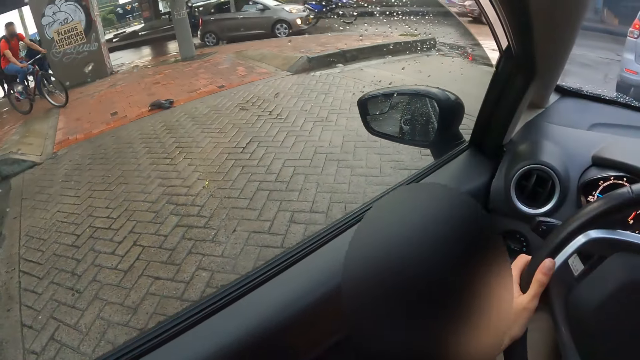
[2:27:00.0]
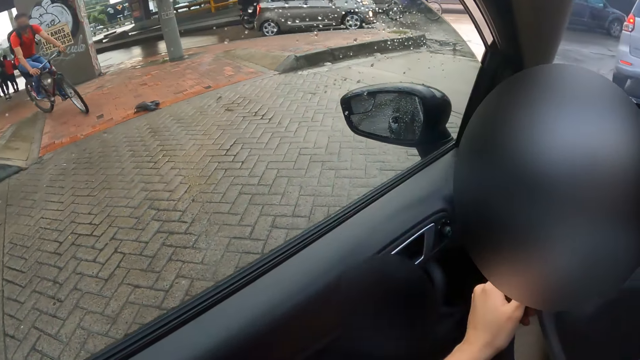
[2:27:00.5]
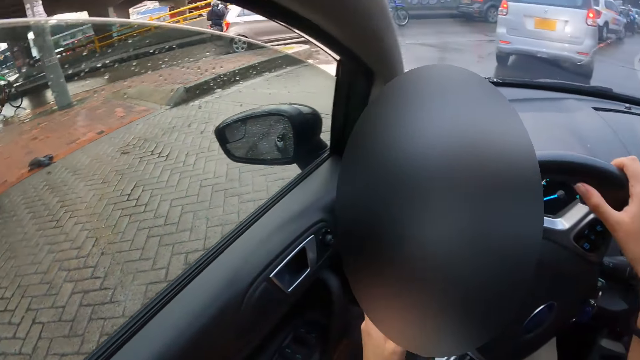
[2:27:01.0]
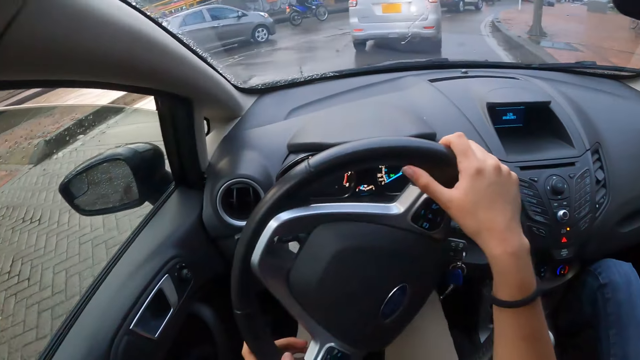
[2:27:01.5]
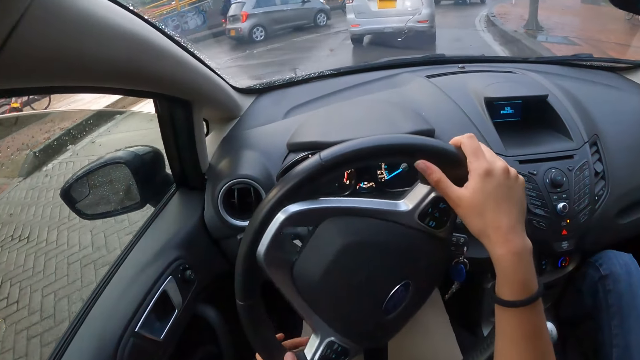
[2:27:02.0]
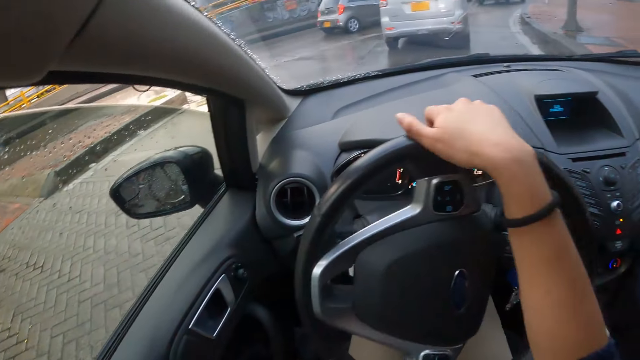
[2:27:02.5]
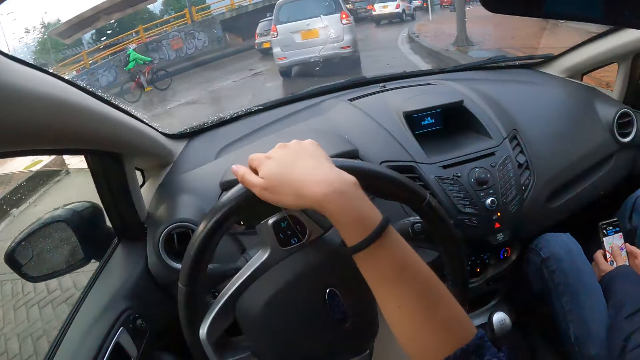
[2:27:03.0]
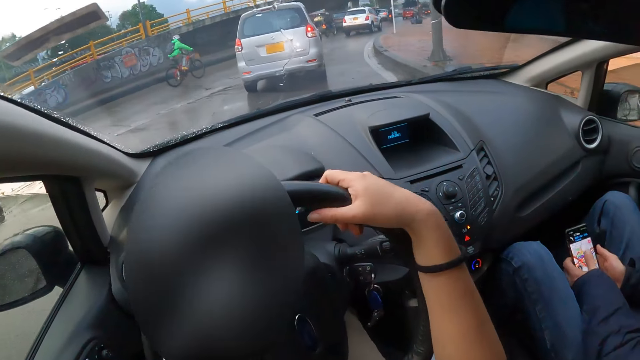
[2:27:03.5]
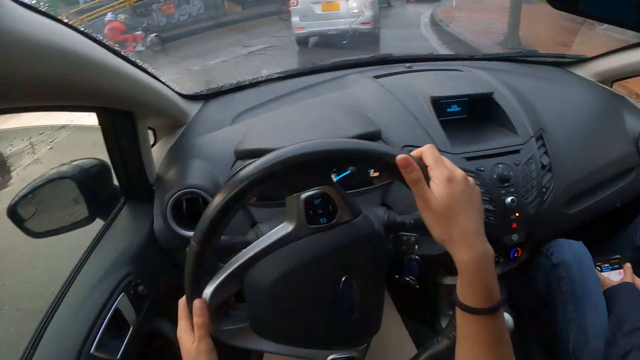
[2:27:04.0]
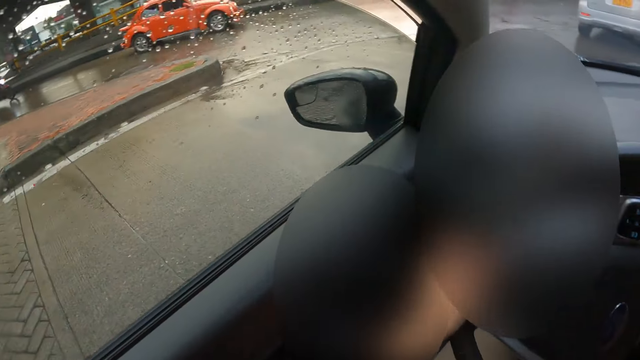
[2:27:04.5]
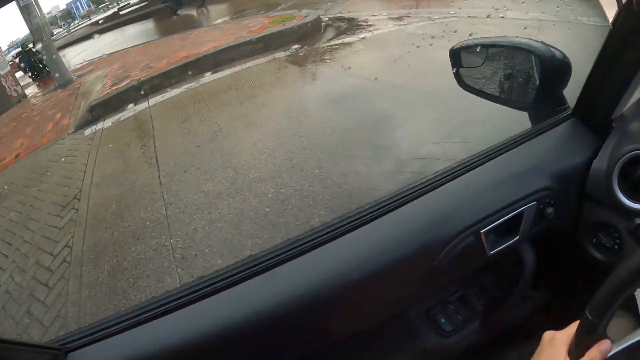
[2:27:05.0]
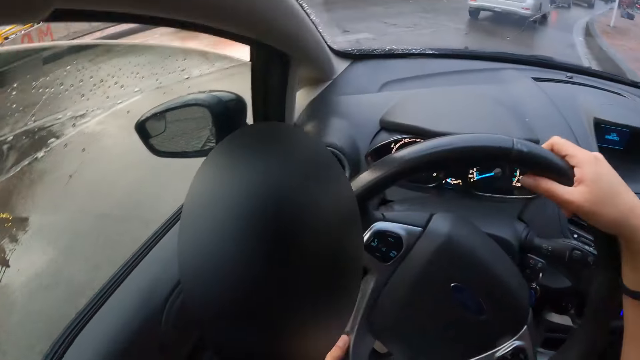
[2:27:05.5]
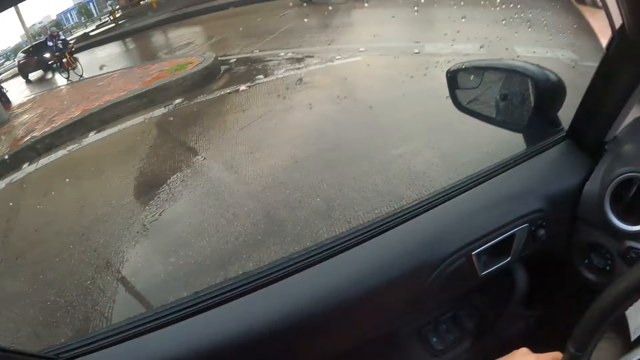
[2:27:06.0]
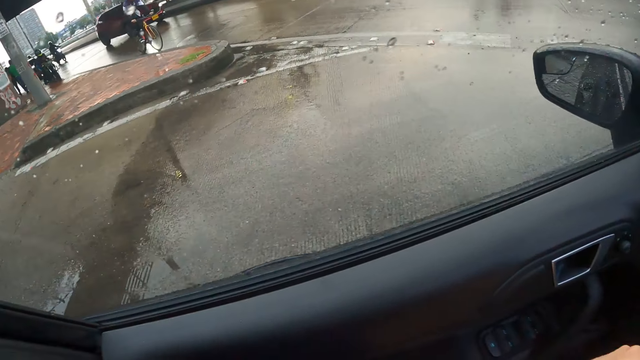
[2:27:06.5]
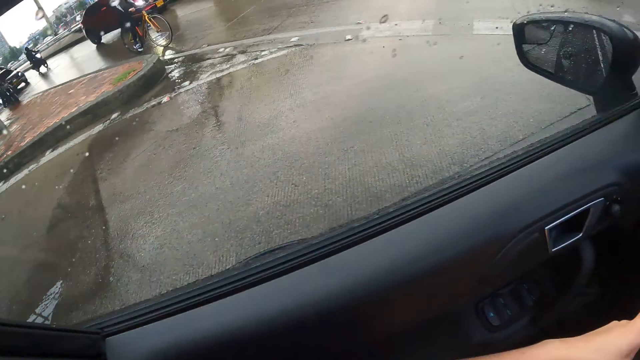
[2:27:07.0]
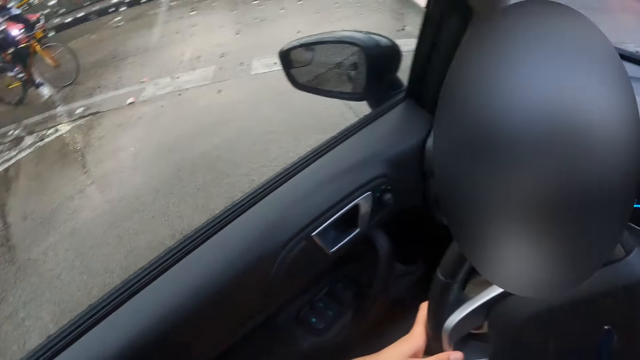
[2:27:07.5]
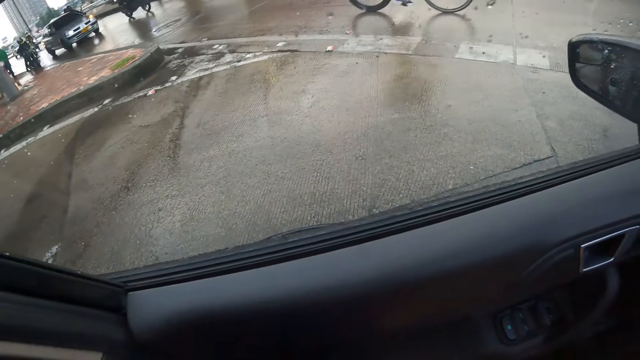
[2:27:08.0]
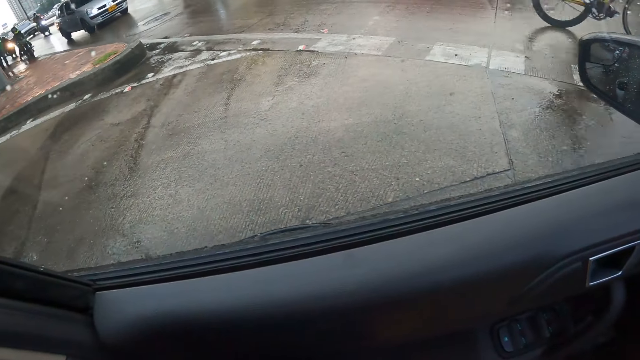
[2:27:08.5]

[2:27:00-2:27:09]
The camera wearer drives the car with both hands on the steering wheel. They drive the car on the road.

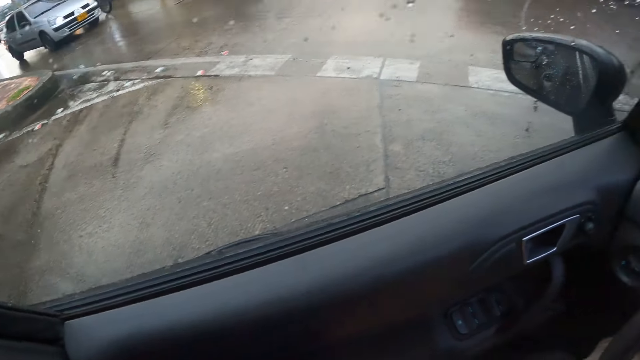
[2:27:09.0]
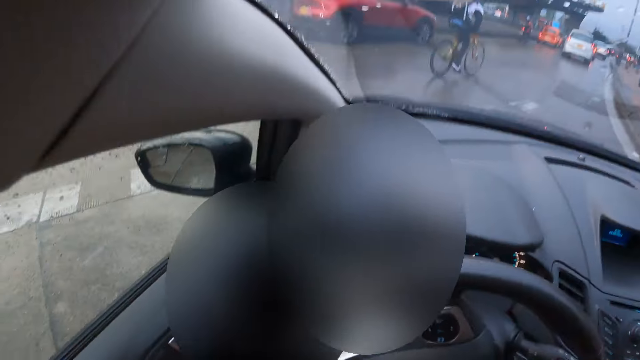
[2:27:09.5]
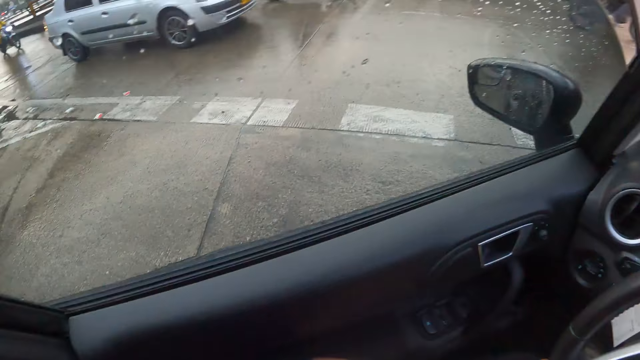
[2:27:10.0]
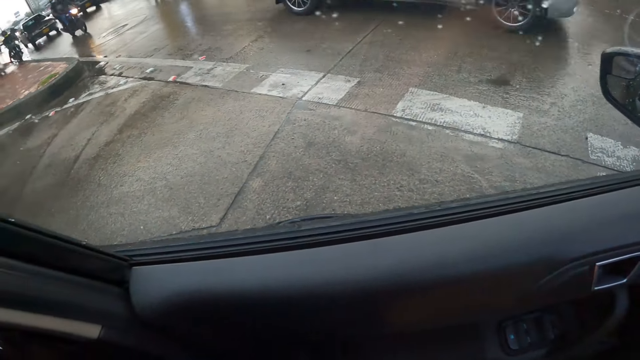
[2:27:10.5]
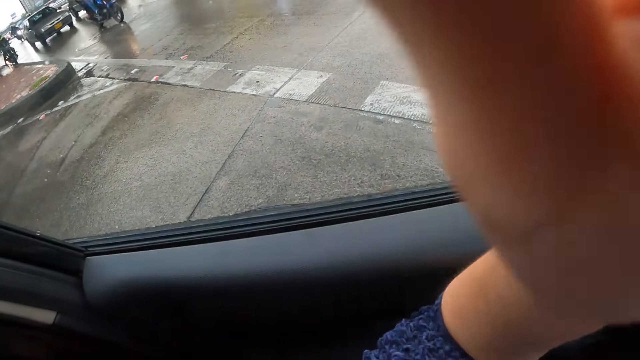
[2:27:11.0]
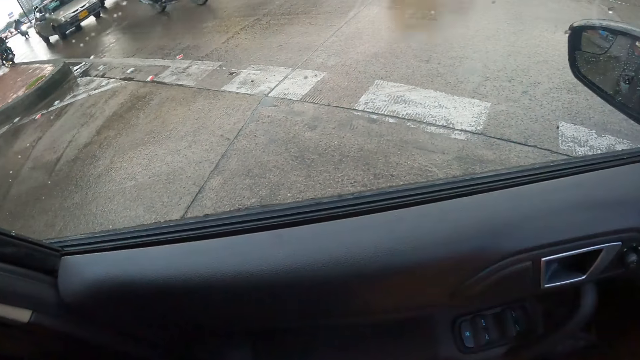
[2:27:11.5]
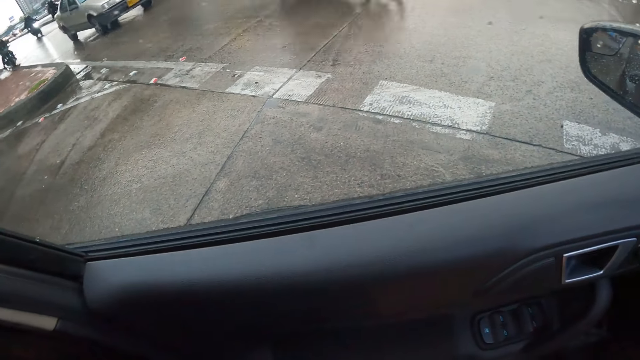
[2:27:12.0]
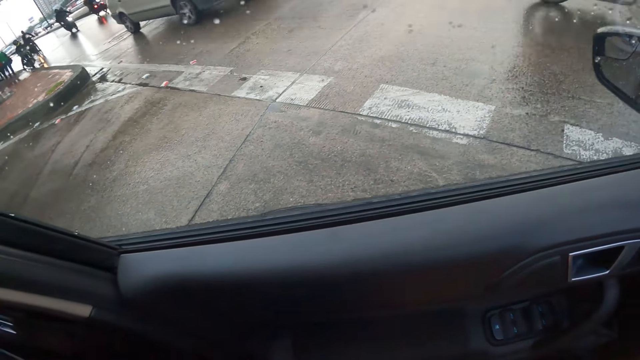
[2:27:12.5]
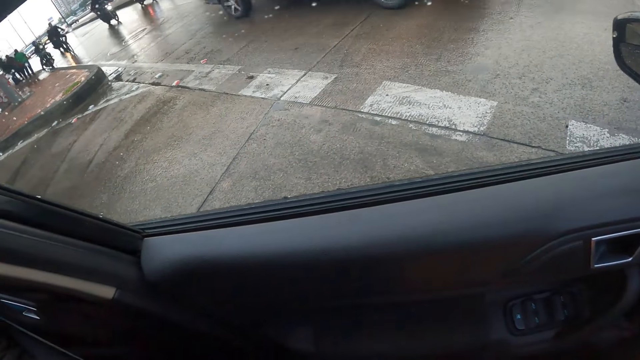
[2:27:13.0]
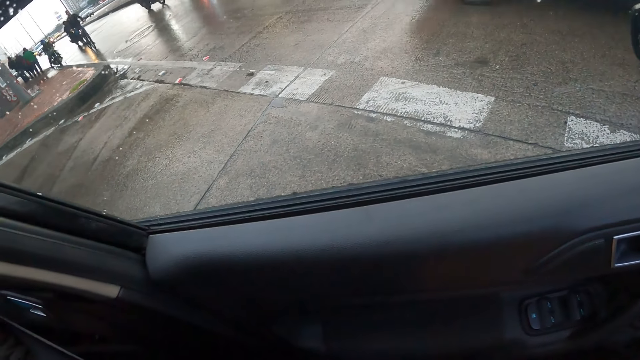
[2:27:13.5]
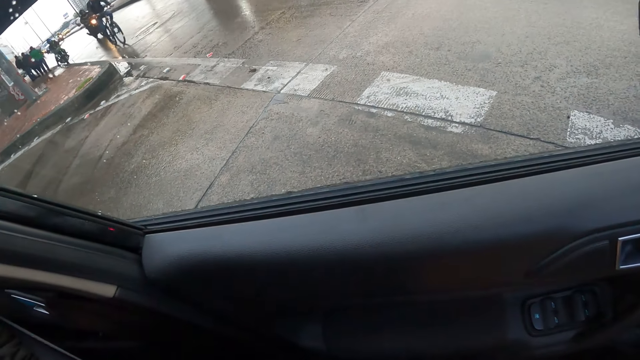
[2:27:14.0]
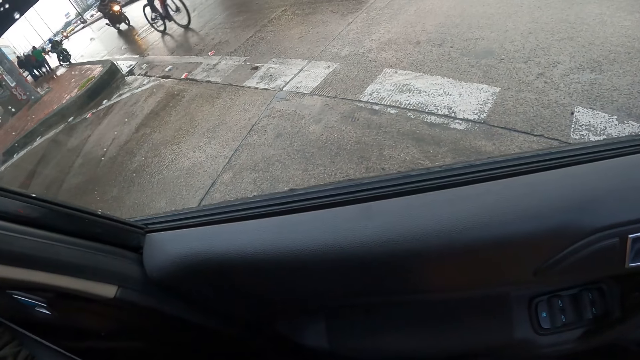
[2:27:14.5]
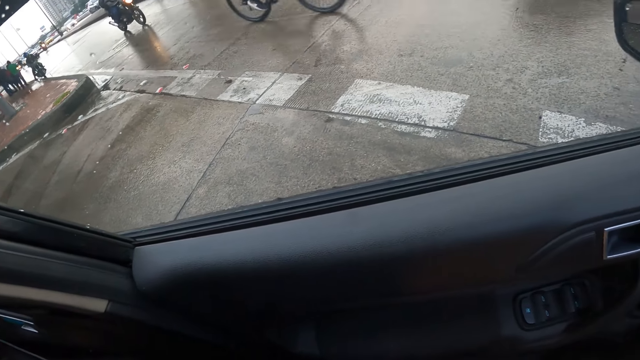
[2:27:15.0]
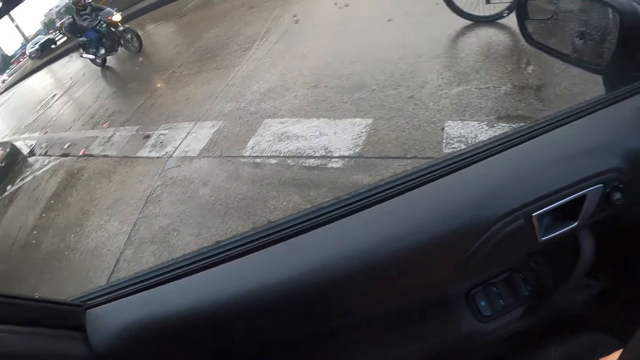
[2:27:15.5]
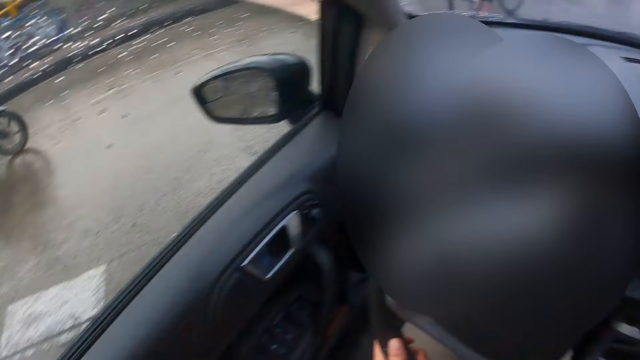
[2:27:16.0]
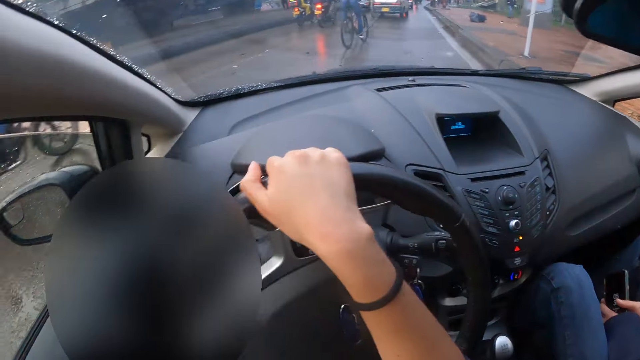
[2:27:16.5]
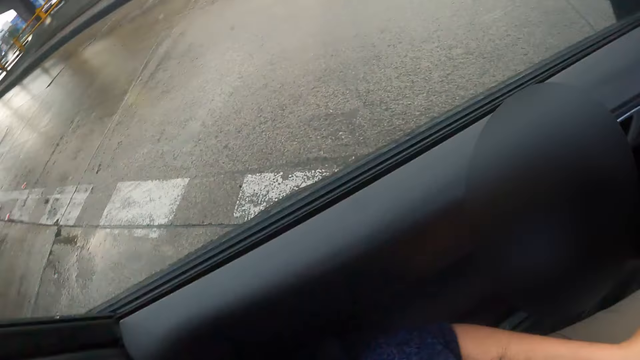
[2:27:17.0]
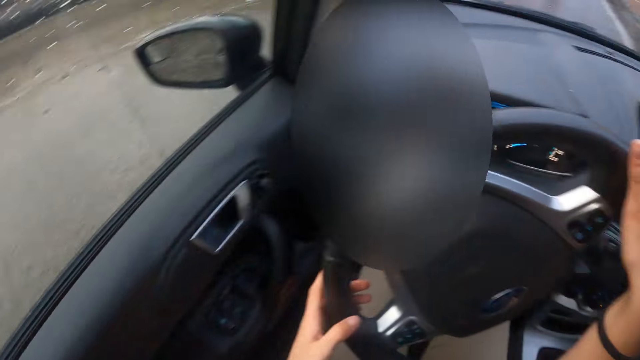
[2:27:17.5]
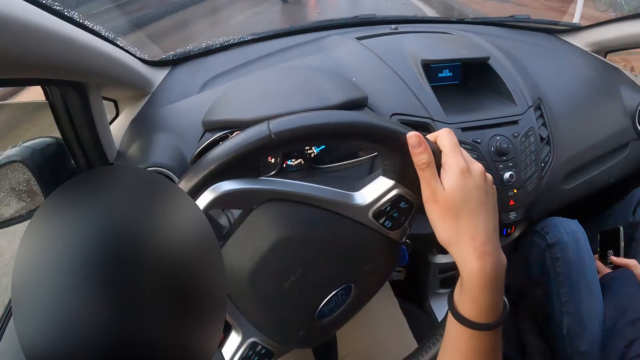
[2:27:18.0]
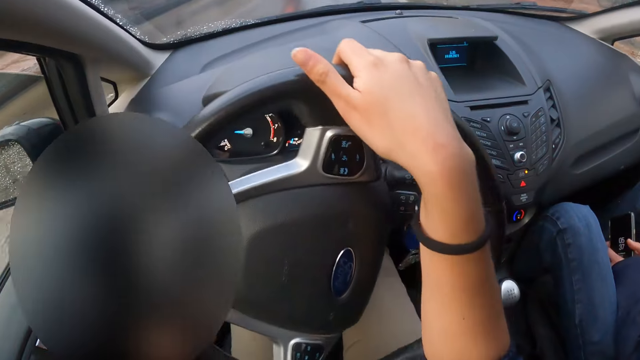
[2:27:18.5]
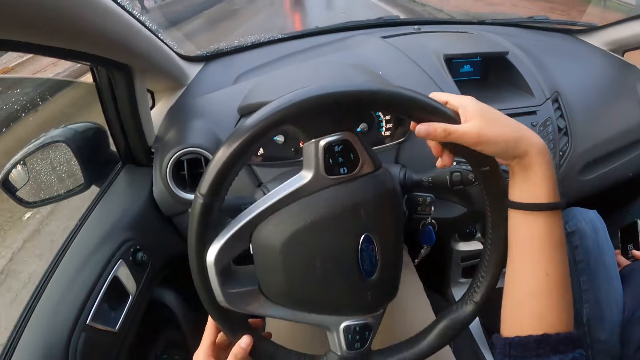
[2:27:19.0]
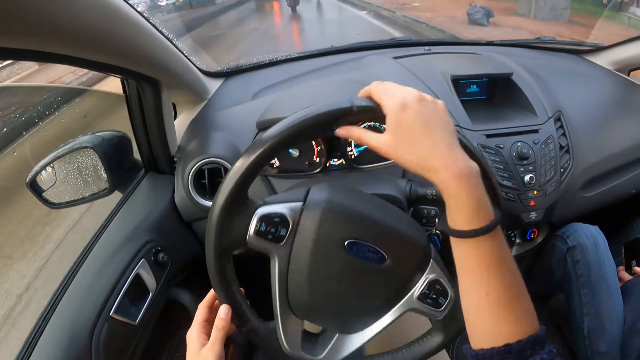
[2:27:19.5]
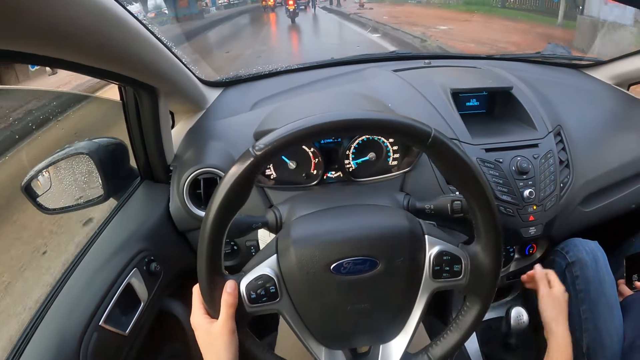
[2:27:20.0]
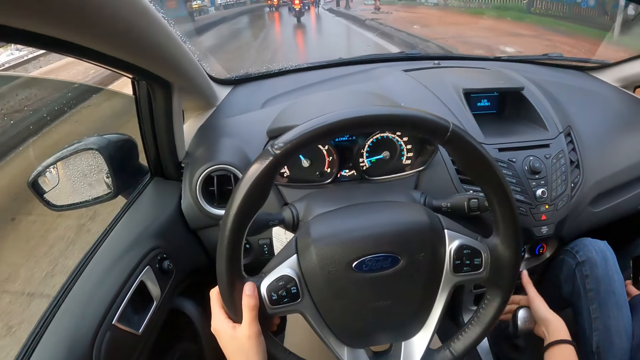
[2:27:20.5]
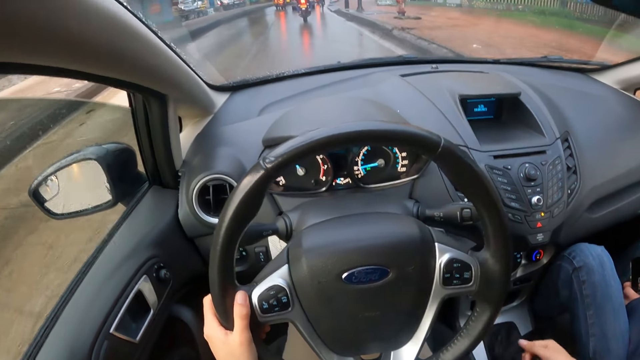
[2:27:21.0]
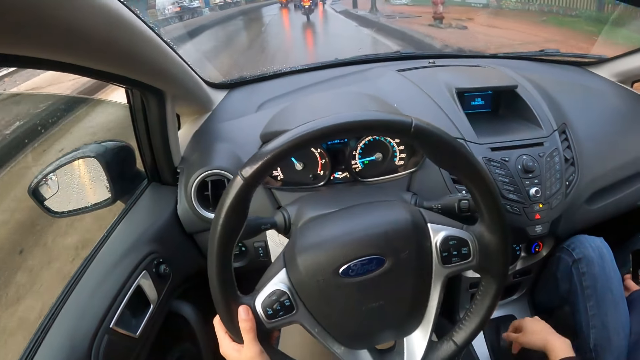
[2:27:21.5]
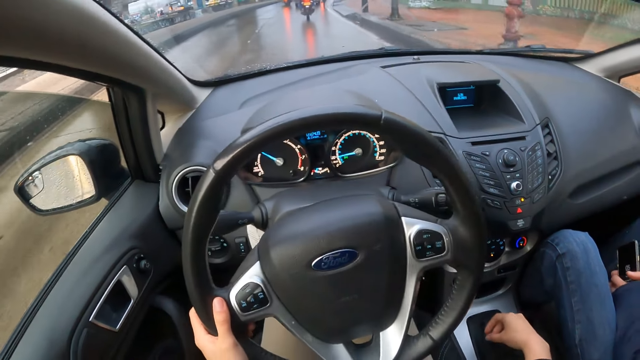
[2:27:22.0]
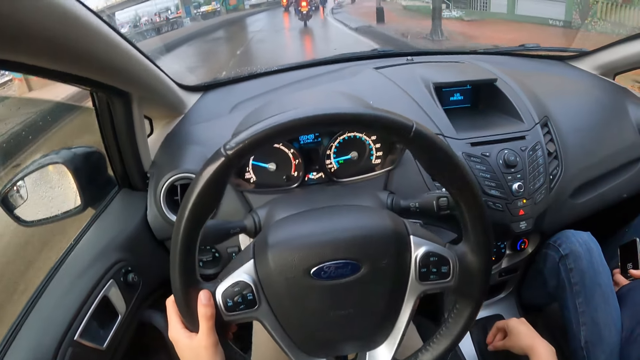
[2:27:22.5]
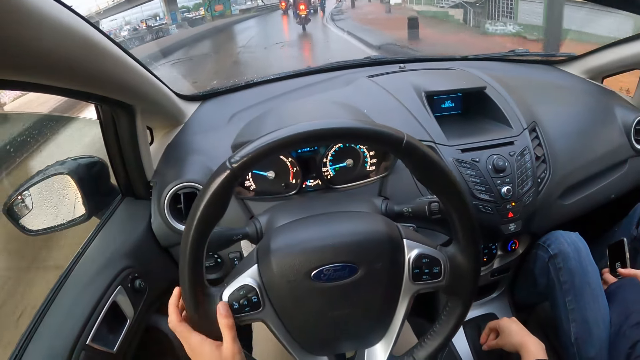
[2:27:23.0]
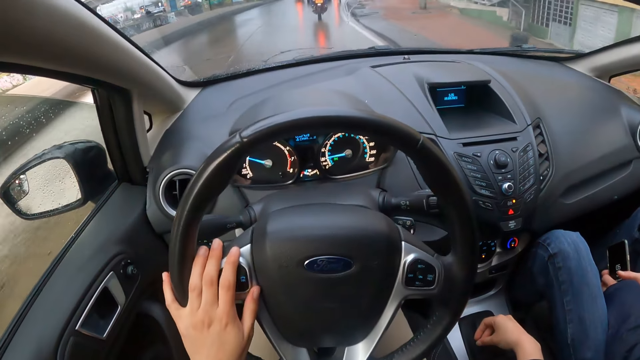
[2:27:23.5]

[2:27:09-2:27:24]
The camera wearer touches his face with his left hand. He waits for other cars to pass. He drives the car on the road with both hands on the steering wheel. He drives the car with his left hand on the steering wheel. He adjusts the gearshift with his right hand.
